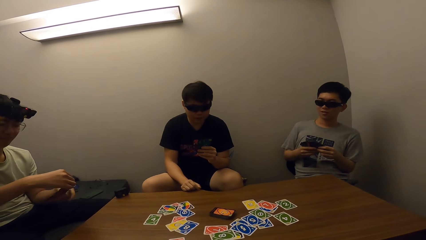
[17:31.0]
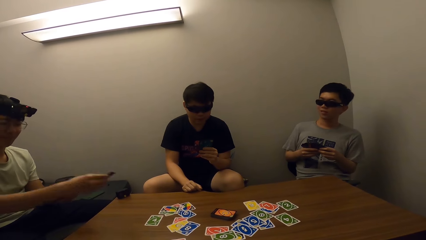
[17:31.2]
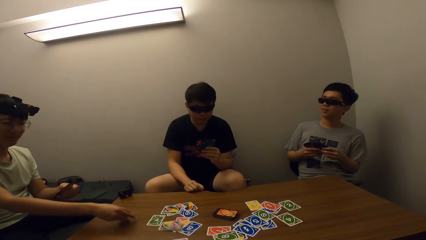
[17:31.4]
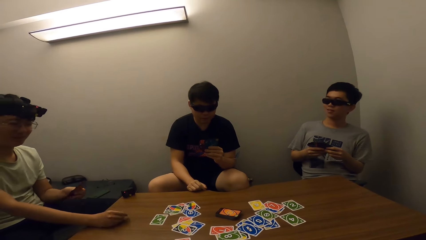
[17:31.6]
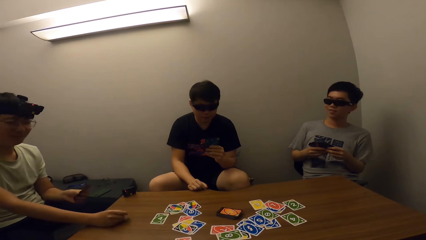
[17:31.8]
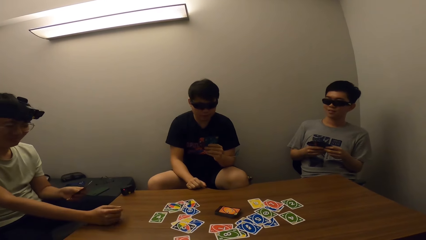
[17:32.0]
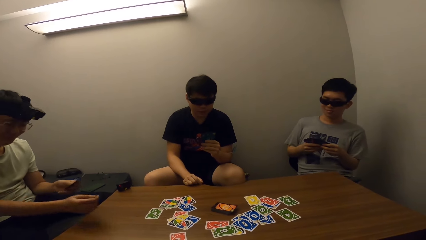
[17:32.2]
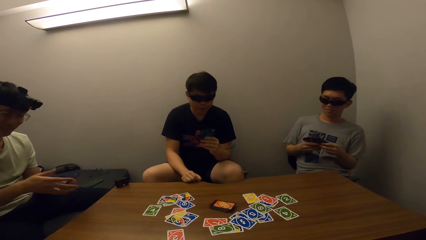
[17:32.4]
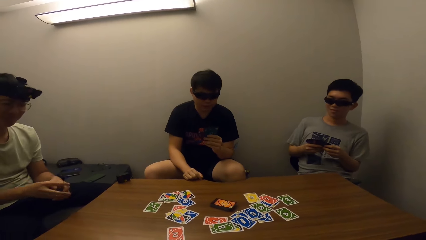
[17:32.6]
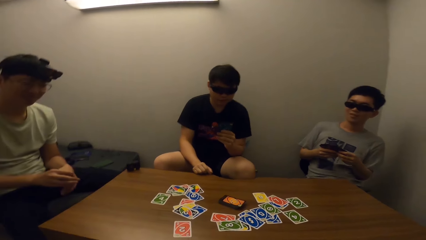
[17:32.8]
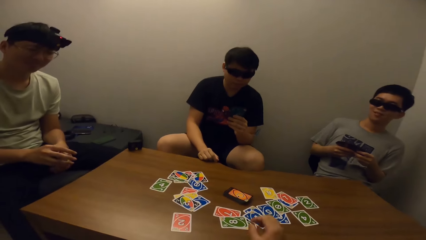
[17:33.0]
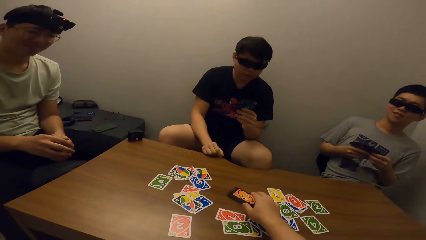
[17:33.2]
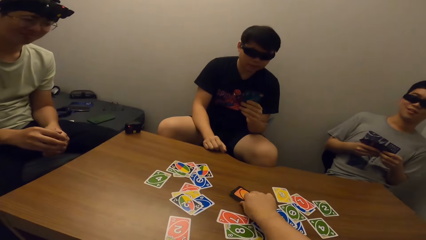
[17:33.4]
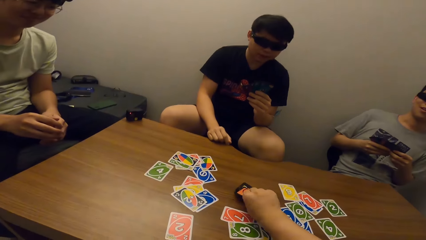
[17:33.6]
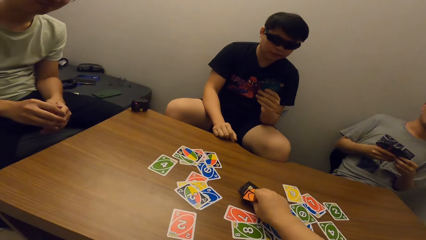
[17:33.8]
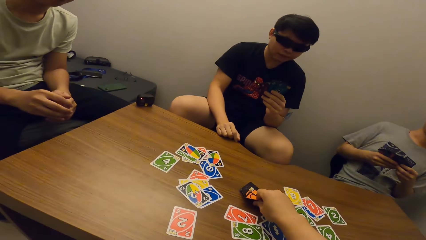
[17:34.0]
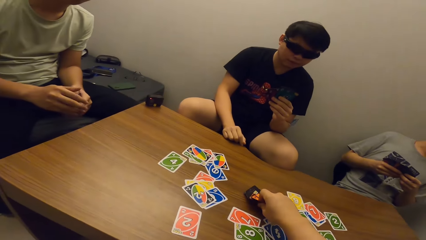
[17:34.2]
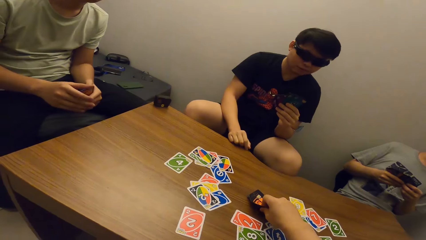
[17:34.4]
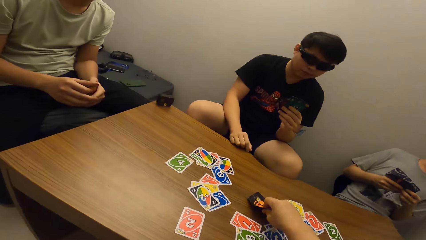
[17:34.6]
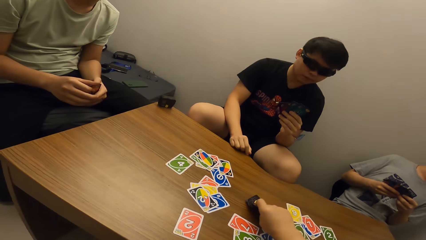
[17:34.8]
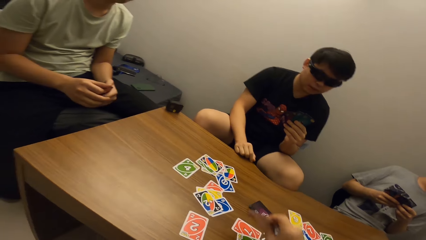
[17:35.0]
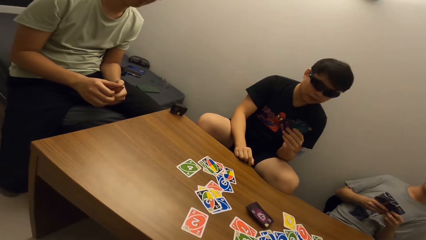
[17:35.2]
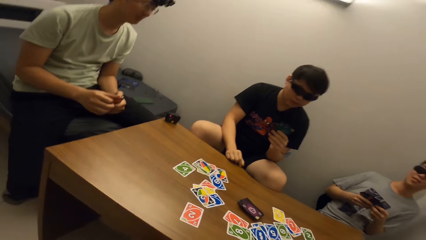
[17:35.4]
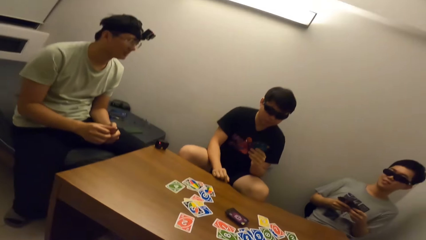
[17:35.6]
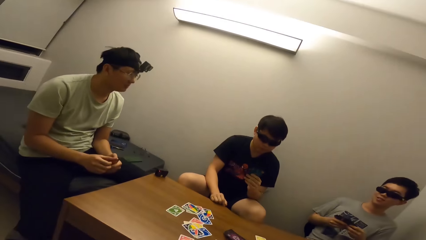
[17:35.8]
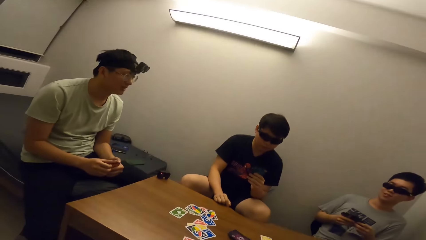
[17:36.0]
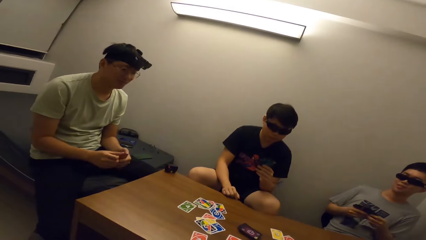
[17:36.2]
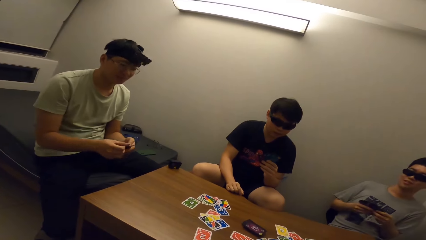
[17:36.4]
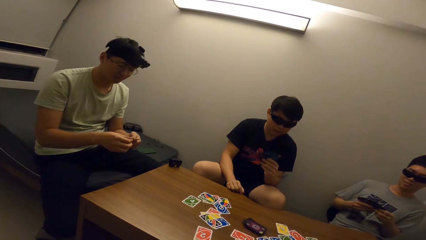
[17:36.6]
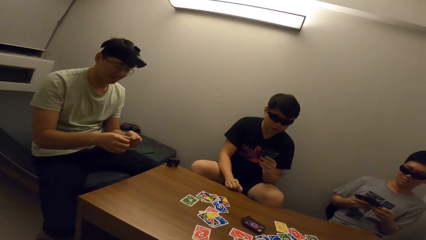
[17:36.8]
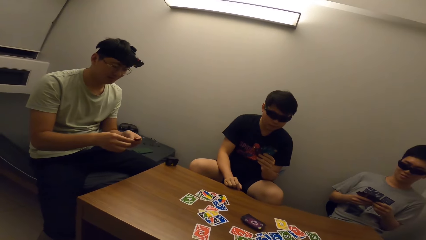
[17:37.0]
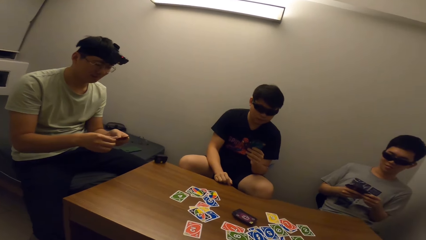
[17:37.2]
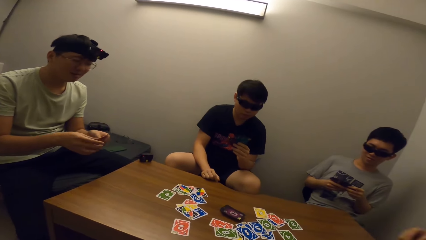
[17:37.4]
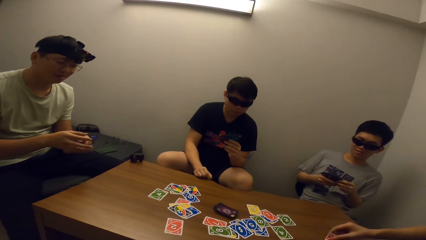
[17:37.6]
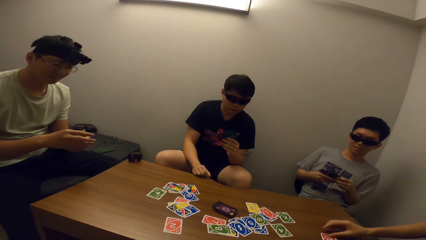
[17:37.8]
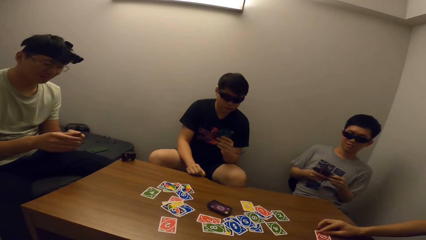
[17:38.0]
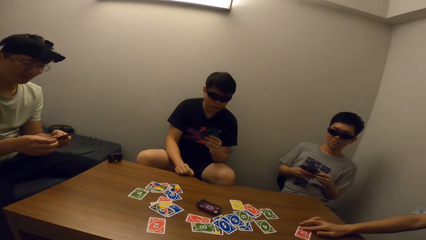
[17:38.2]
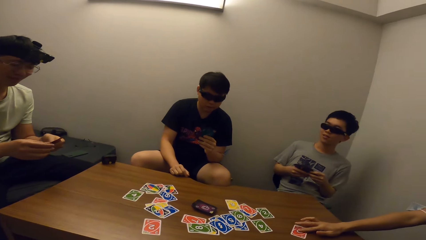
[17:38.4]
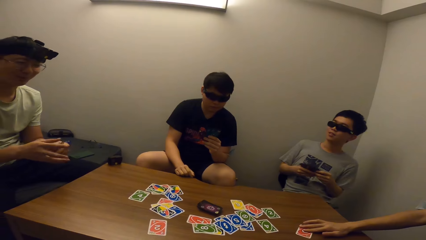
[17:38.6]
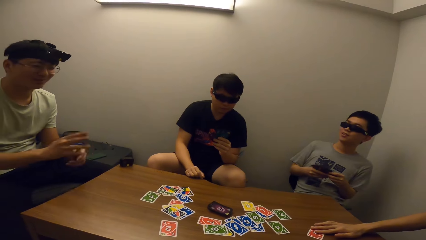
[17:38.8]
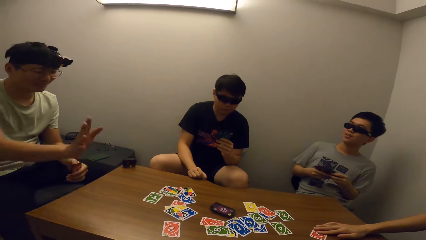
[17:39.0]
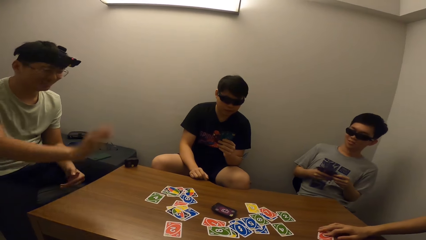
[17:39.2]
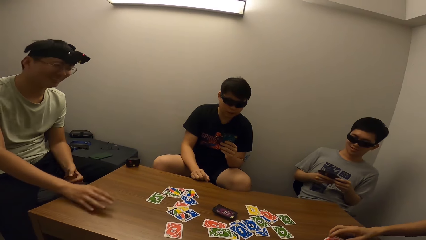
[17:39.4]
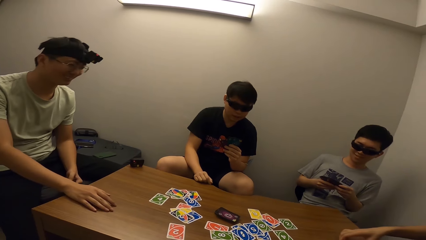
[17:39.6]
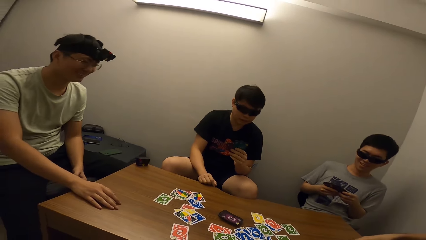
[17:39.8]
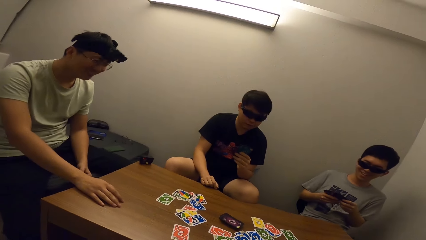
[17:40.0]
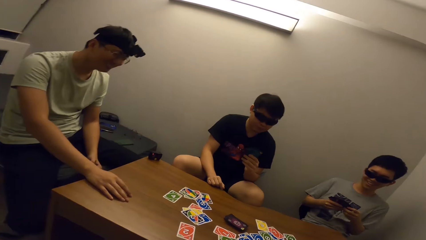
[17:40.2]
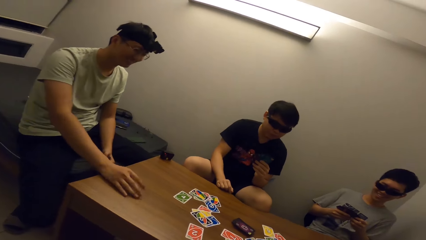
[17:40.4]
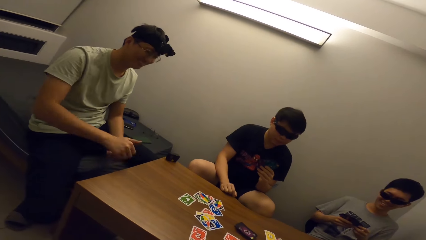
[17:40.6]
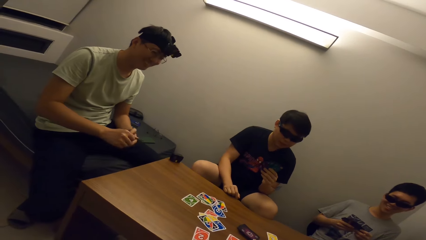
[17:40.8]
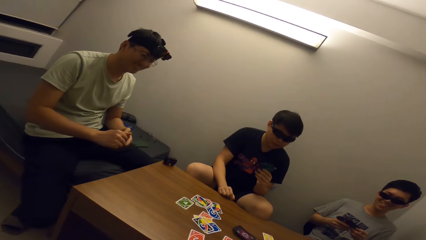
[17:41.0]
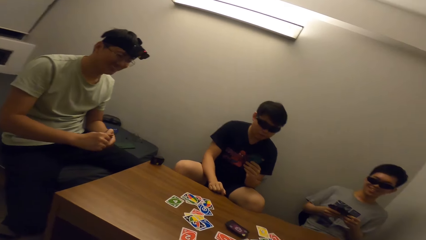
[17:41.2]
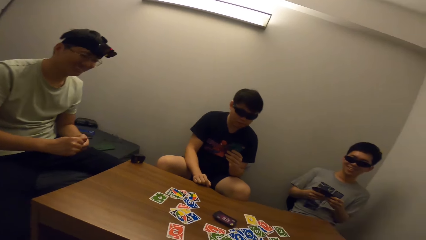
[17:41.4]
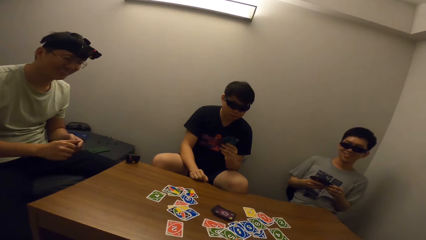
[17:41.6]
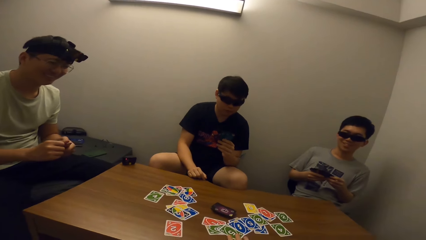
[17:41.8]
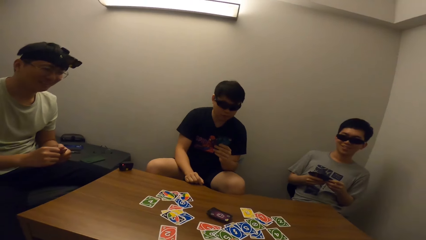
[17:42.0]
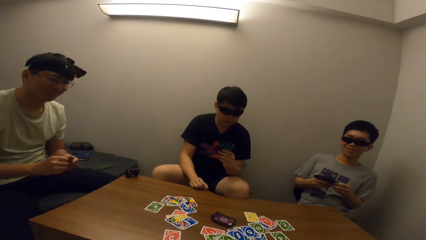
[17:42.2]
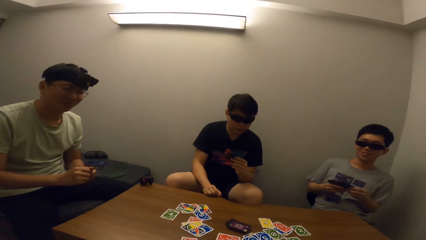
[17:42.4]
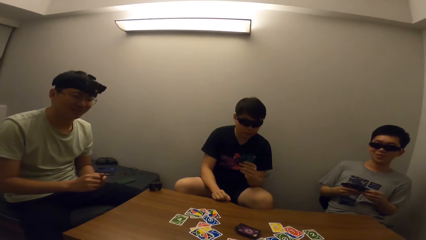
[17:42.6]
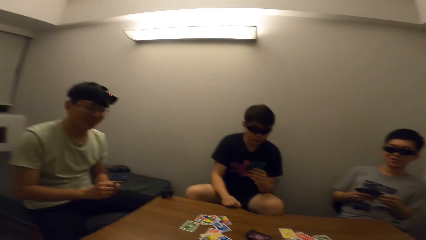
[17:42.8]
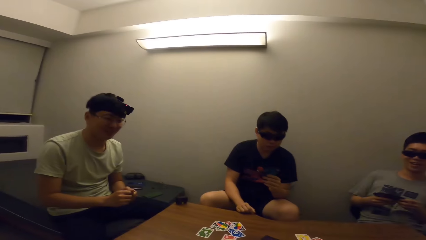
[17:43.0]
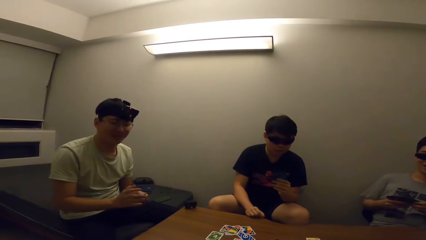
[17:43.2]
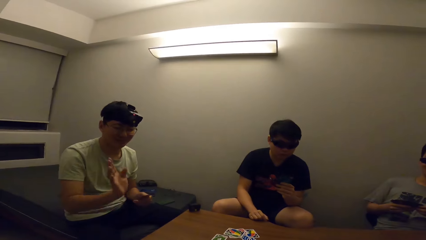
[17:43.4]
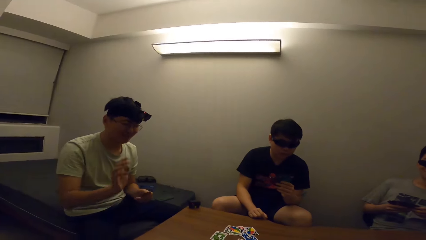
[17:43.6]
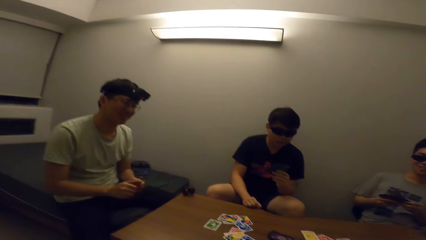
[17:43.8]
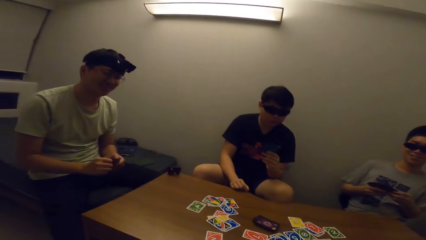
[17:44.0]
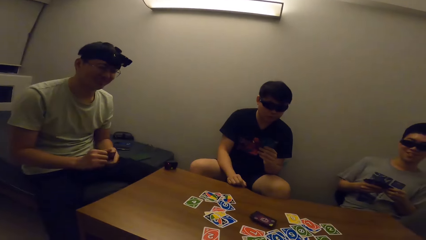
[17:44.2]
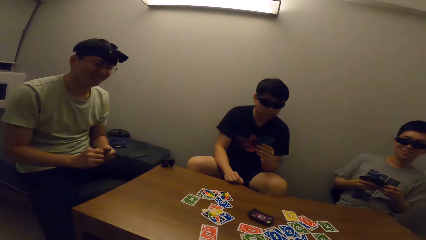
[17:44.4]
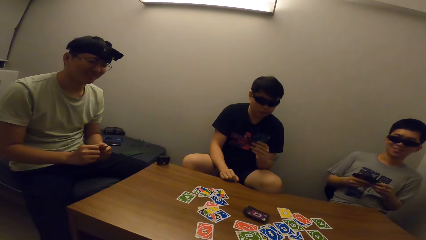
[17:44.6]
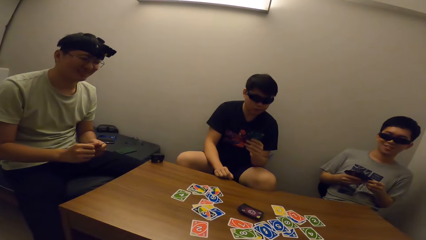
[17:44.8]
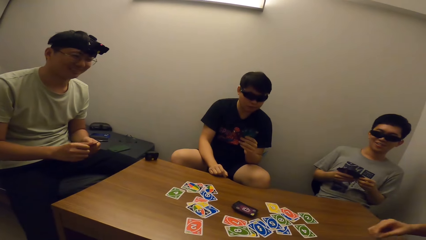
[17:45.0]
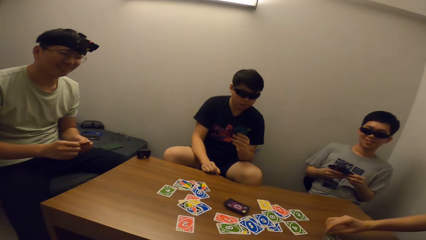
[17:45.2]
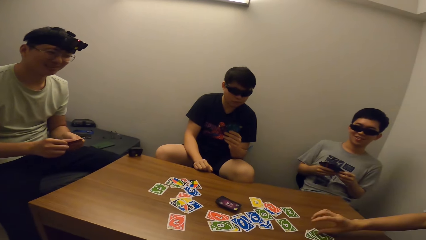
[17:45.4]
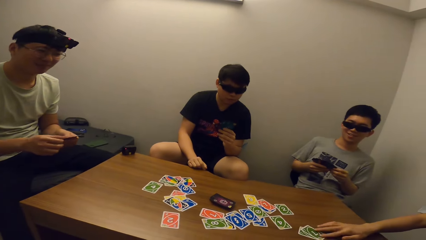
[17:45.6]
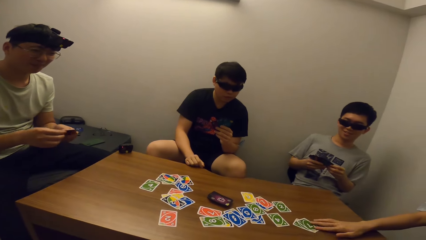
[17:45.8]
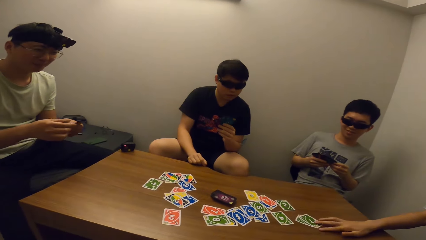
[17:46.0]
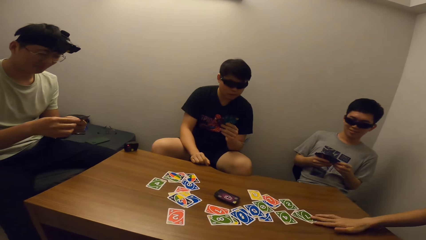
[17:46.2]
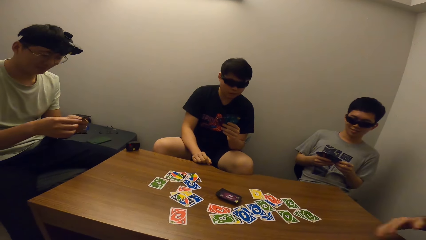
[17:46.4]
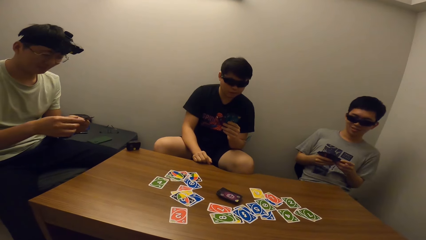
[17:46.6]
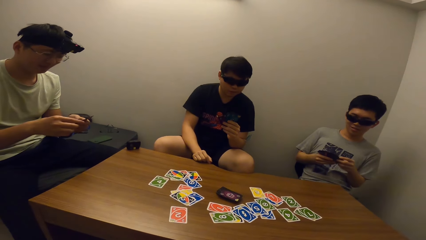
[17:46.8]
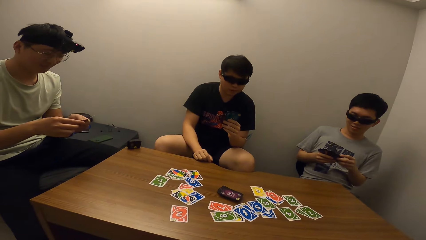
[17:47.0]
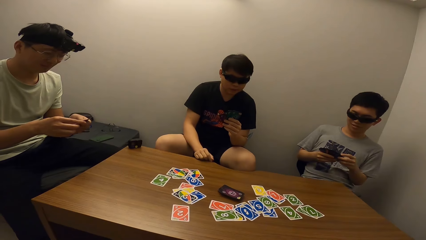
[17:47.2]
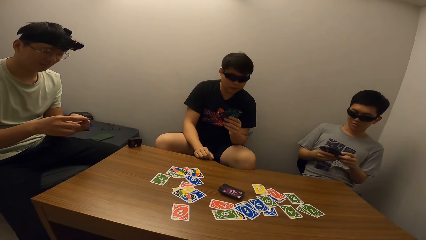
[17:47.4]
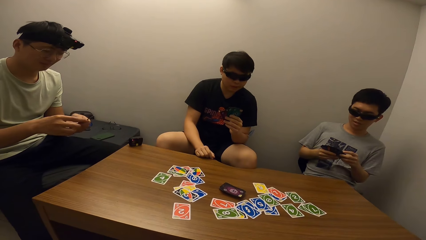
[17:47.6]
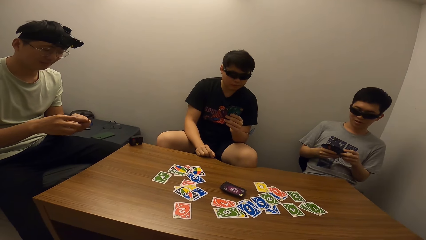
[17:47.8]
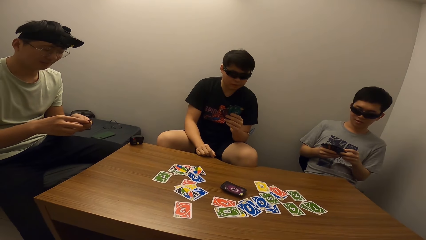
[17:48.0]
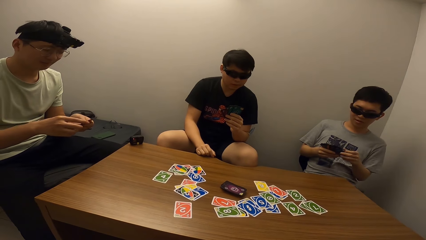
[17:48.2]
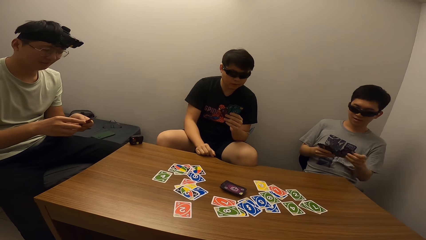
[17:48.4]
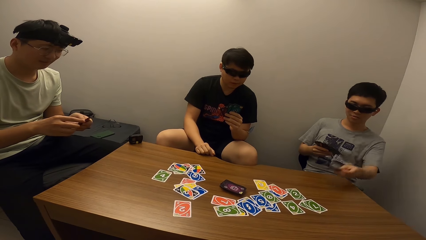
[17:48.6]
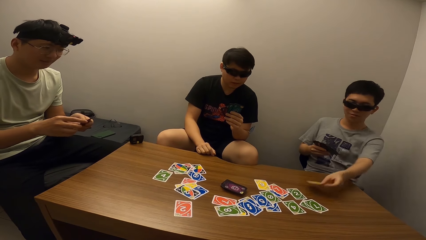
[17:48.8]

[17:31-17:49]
The camera wearer stares at a man. The man drops a card on the table. The camera wearer picks a card from the table. They stare at another man. They stare at the first man. They stare at the other man. They stare at the first man. They stare at the other man. They stare at the table. A third man drops a card on the table. The camera wearer stares at the table.
